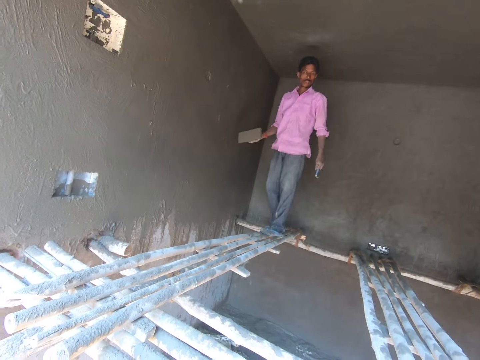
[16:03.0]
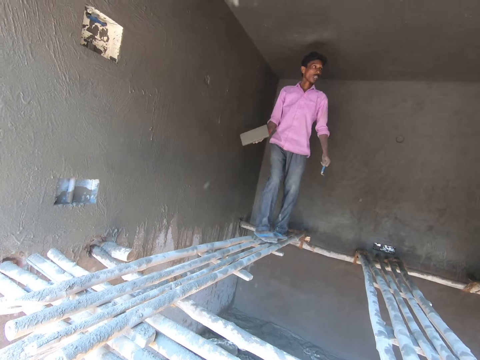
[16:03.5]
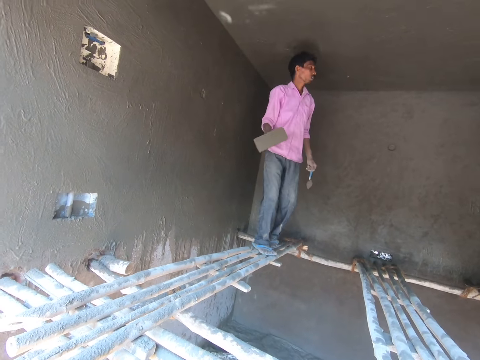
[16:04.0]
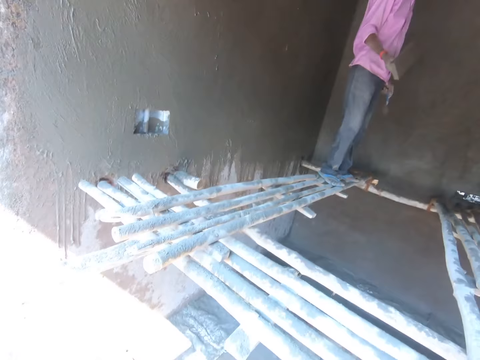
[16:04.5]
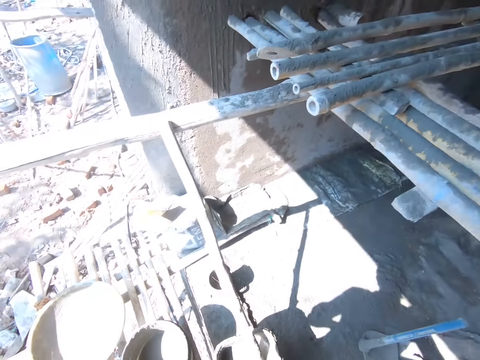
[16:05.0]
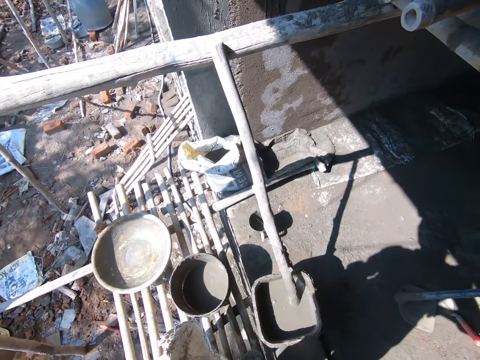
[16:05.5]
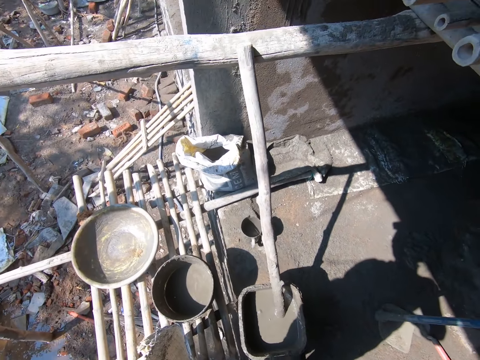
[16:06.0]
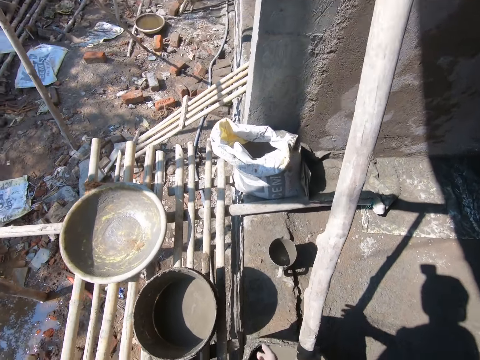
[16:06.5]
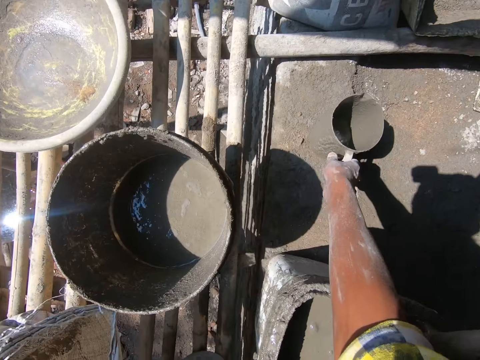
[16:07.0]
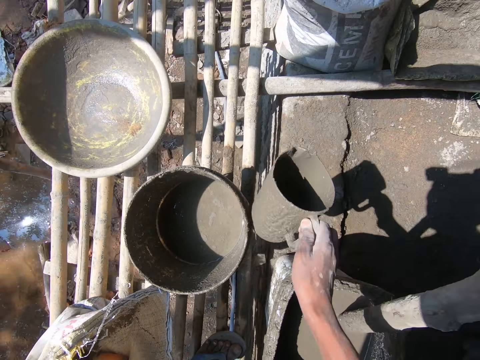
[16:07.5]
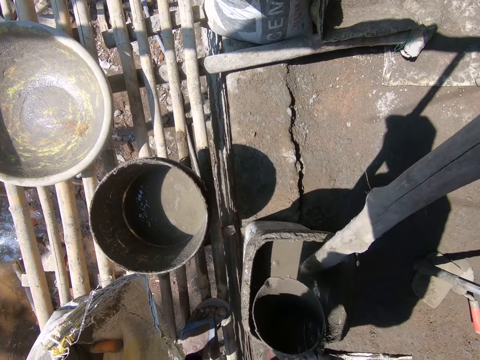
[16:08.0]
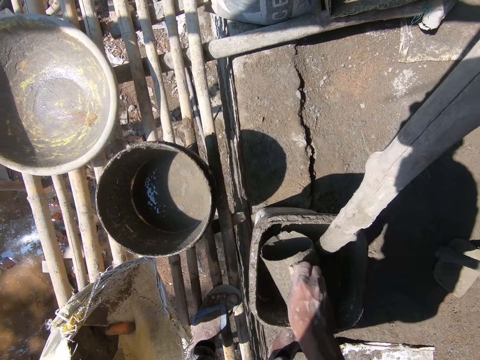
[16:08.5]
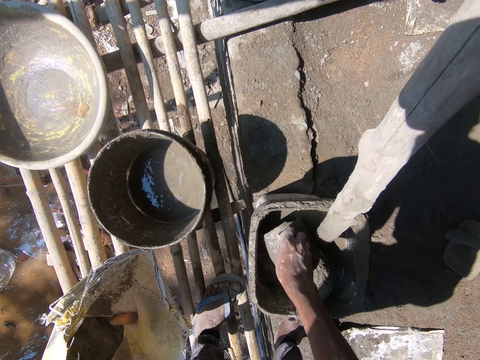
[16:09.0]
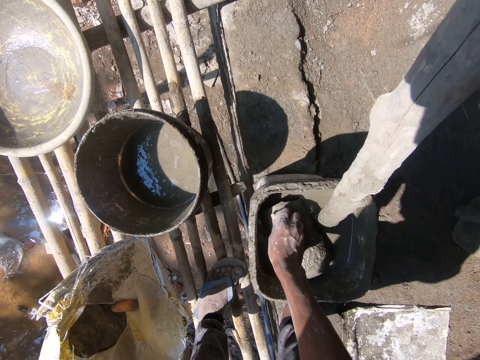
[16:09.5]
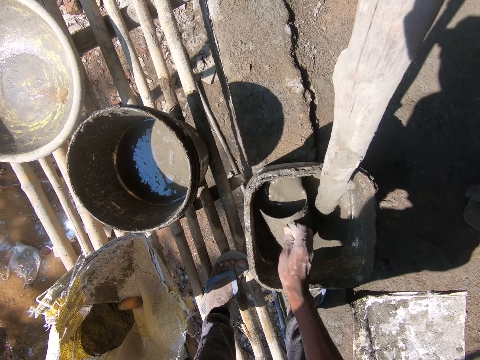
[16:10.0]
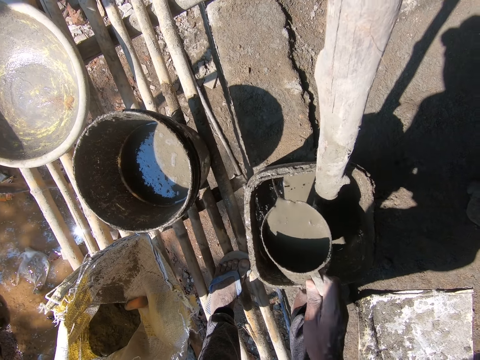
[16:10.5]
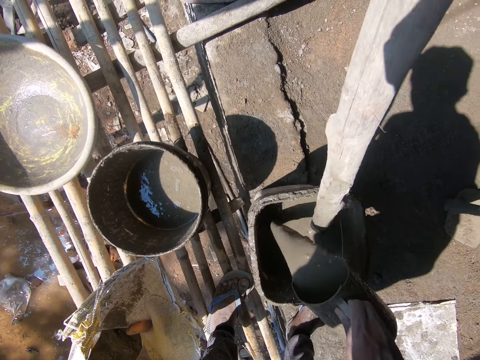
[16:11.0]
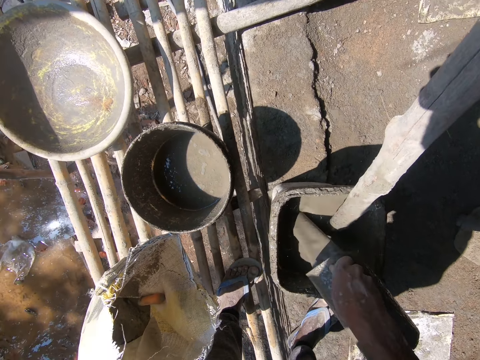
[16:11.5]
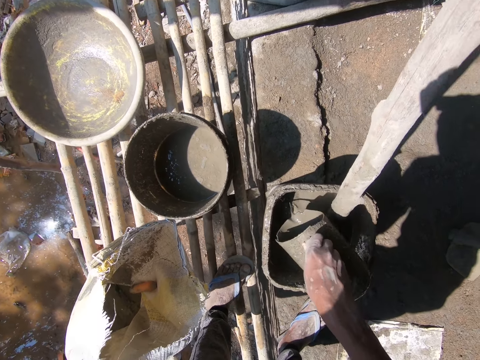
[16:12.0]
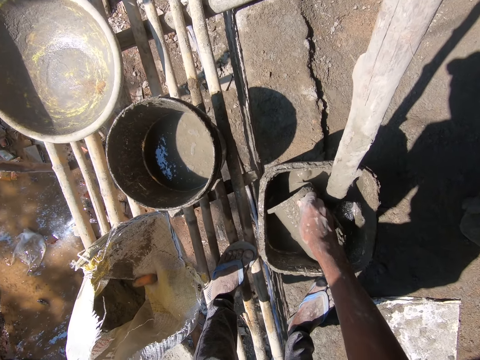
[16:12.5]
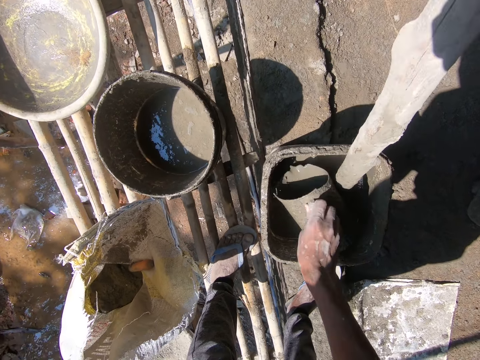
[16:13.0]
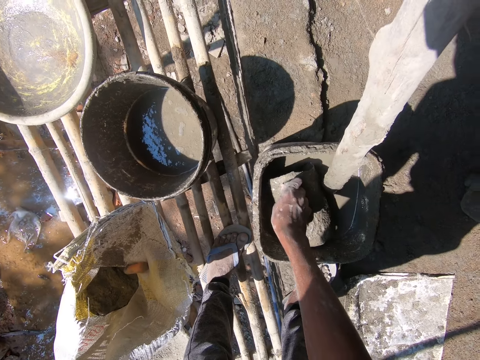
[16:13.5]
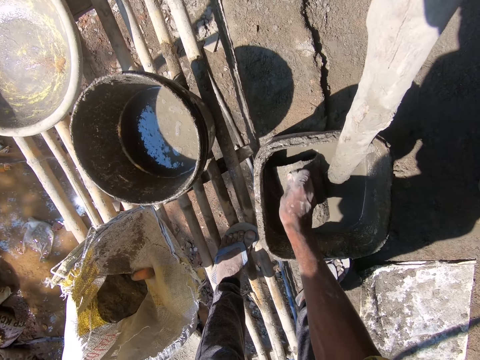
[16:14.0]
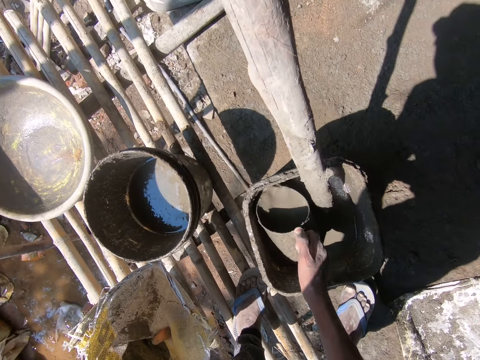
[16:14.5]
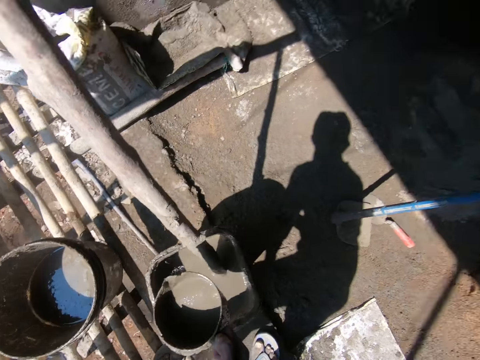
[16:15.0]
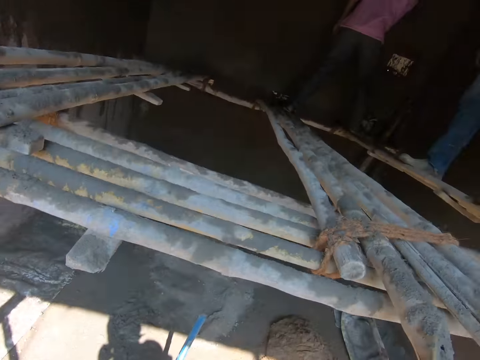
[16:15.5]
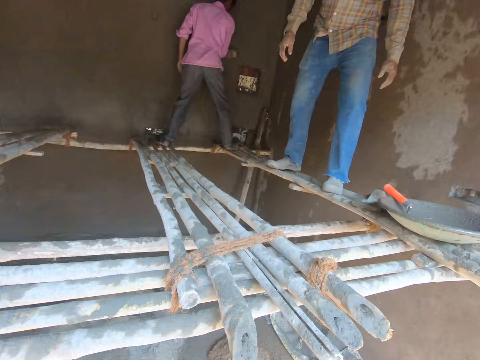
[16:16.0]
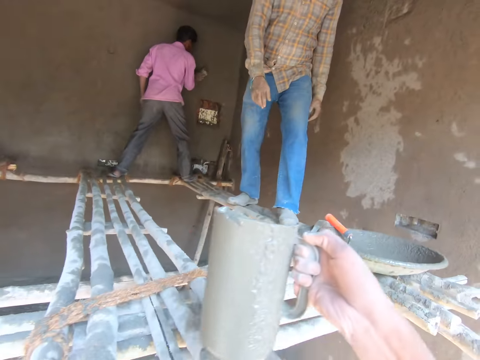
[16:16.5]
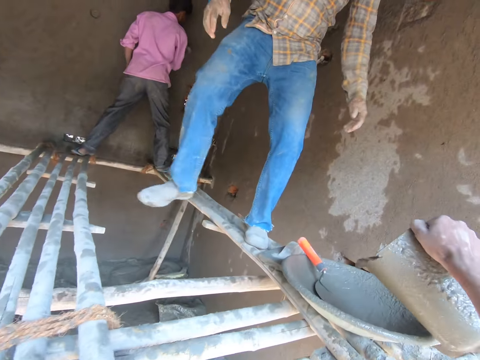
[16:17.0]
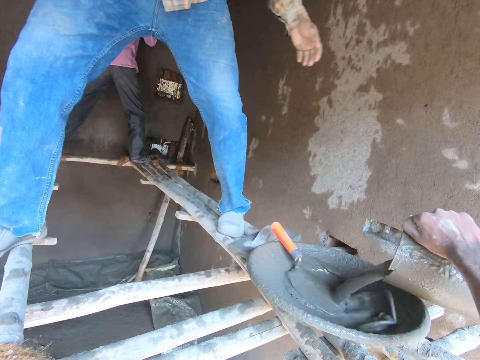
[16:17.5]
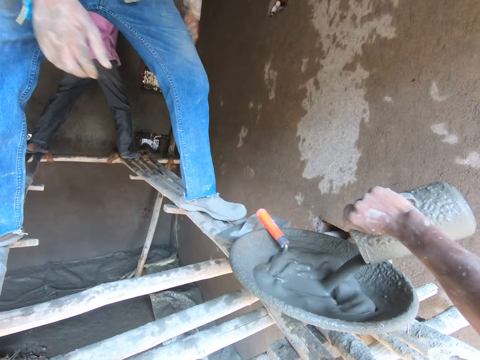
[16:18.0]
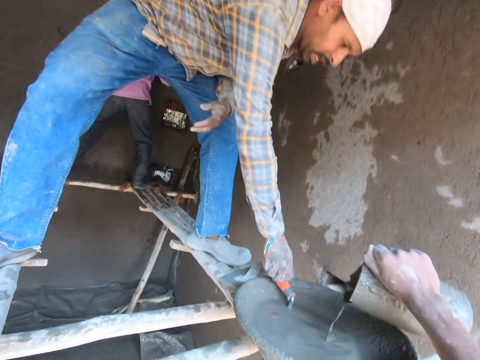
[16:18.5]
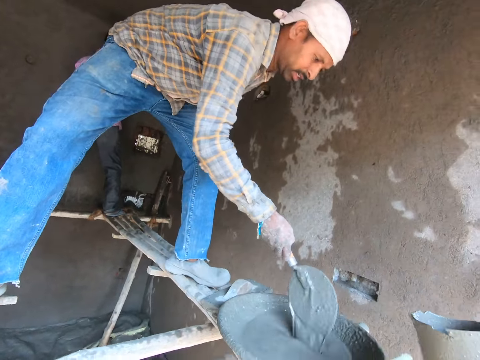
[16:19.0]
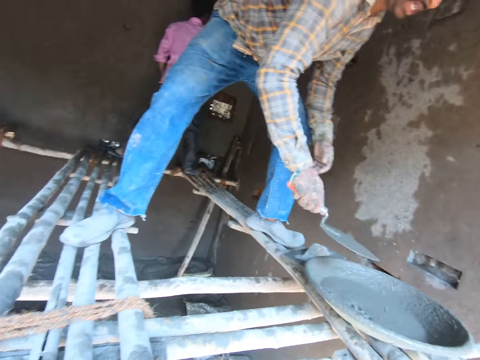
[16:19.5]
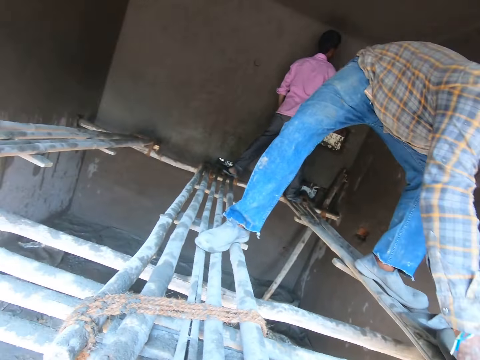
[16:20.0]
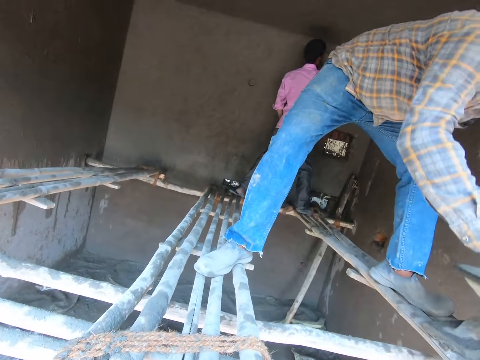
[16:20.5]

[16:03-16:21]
A man turns around. The camera wearer picks up a jug from the ground. They scoop mortar with the jug, mix the mortar with the jug and pour the mortar in the bucket. They scoop mortar with the jug and pour the mortar in the basin or tray. Another man moves forward and picks up a trowel from the tray.

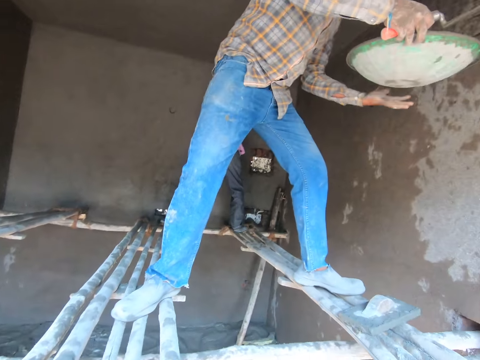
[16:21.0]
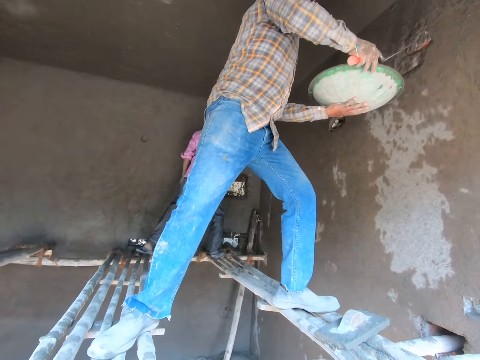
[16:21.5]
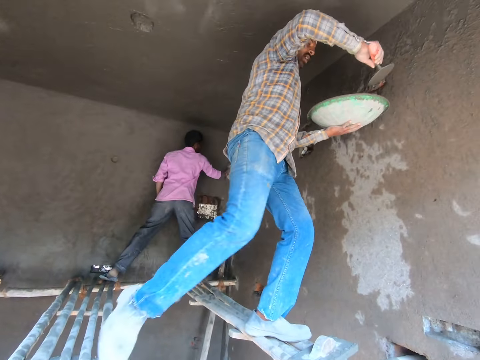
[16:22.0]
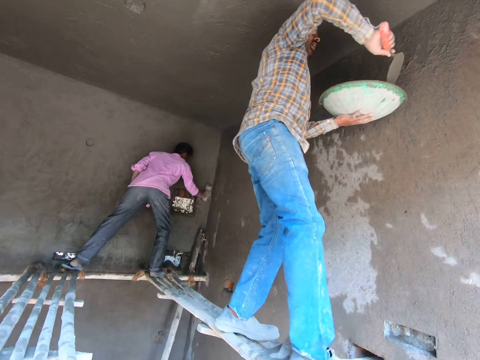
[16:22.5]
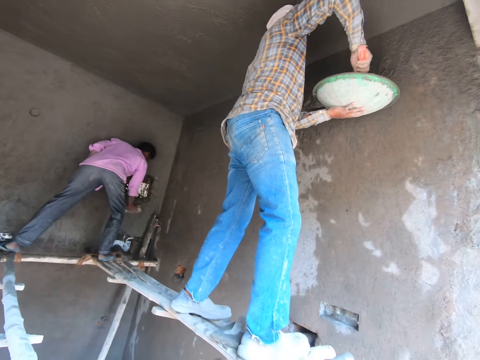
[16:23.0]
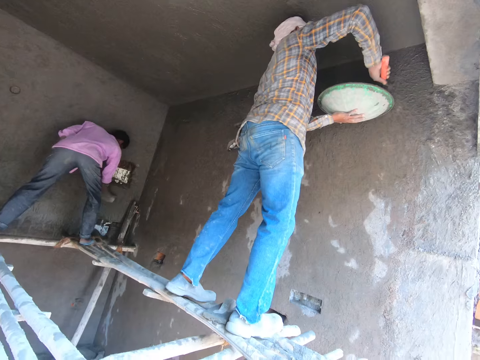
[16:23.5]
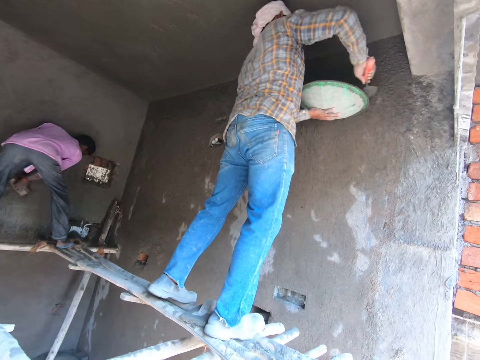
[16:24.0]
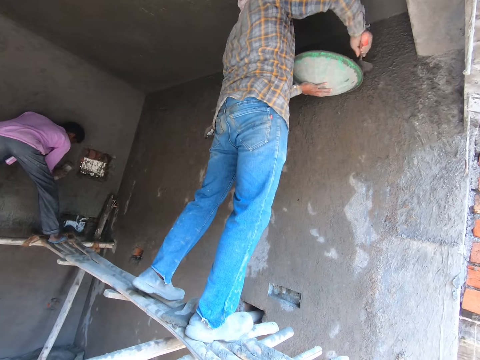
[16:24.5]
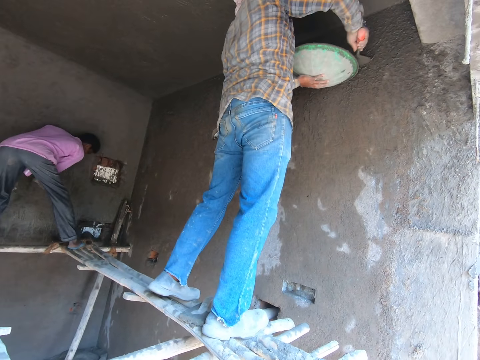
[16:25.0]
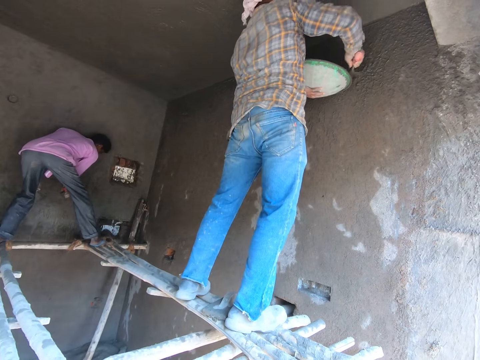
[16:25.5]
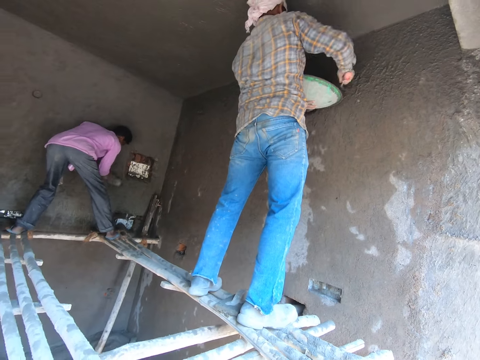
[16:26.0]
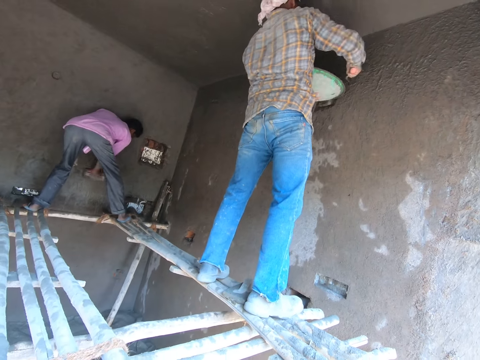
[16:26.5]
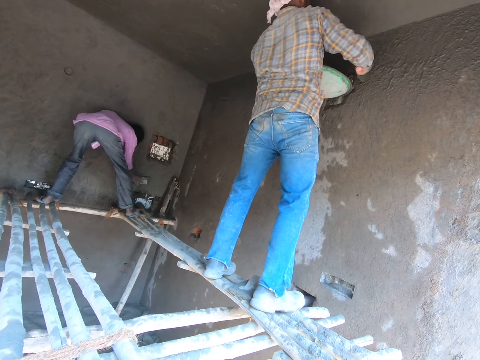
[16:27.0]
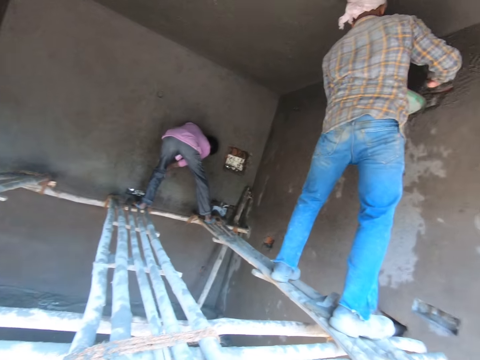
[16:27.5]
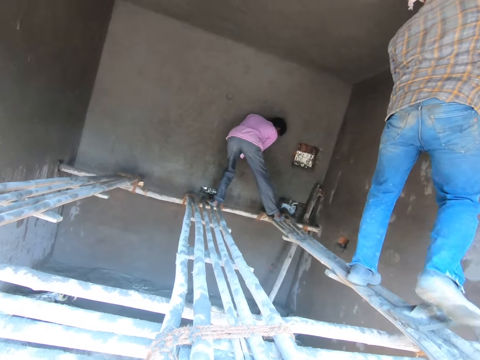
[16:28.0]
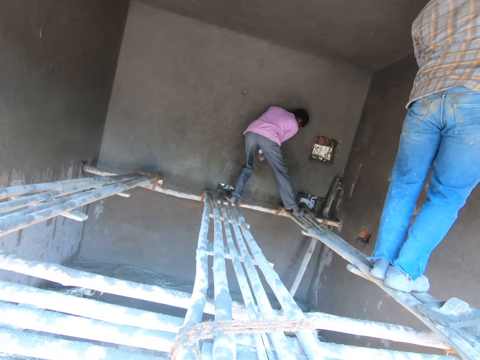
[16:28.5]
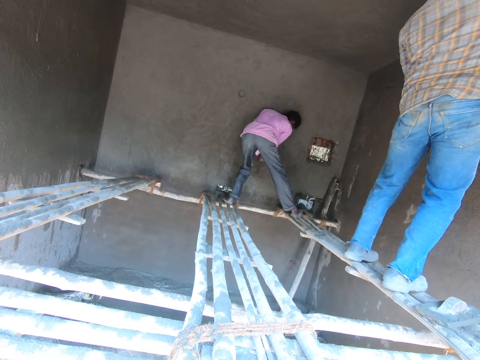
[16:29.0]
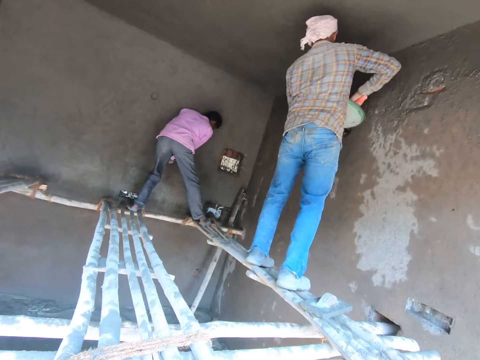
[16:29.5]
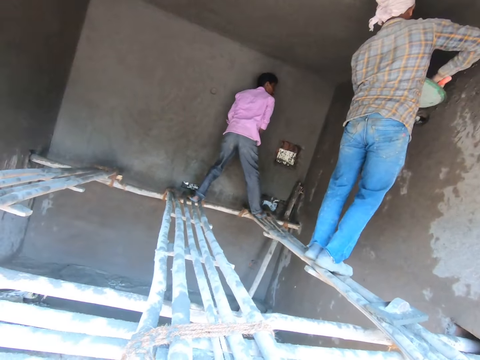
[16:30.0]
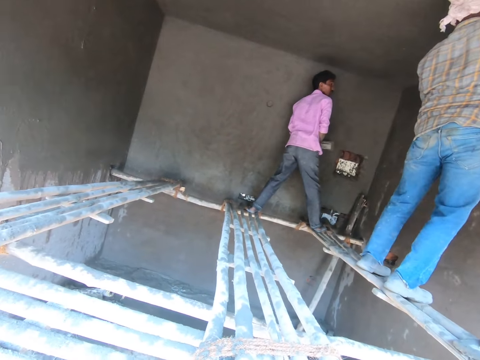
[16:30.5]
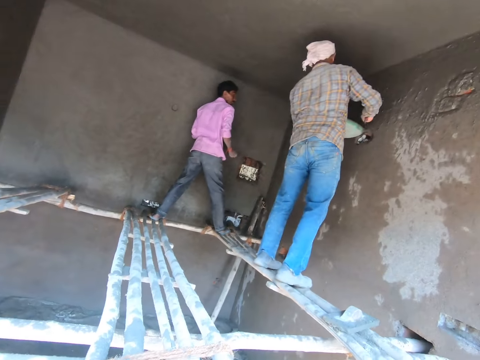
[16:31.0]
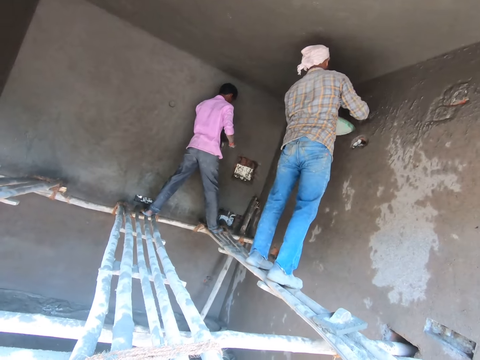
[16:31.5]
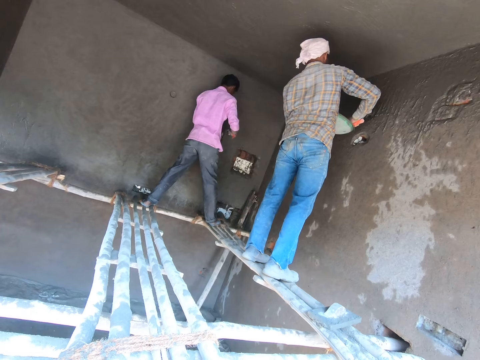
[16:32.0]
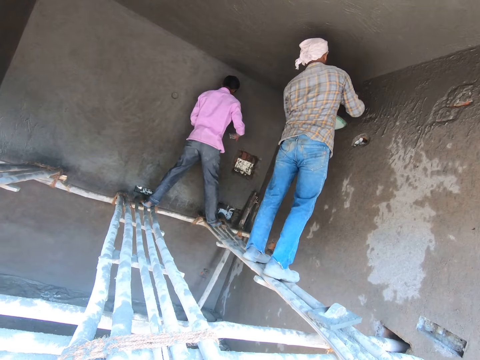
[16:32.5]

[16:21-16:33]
A man picks up a tray from the wood. The man picks up the mortar in the basin. He steps forward and applies cement plaster on the wall. Another man applies cement plaster on the wall. The other man interacts with the first man.
